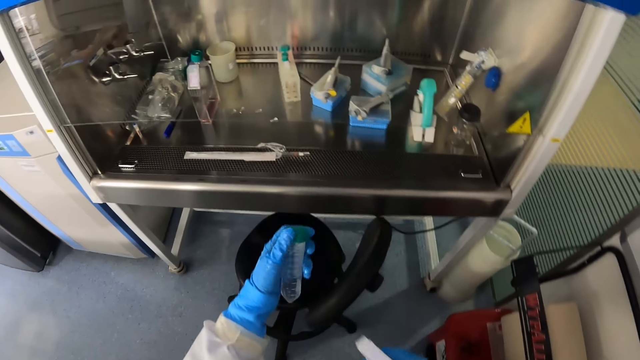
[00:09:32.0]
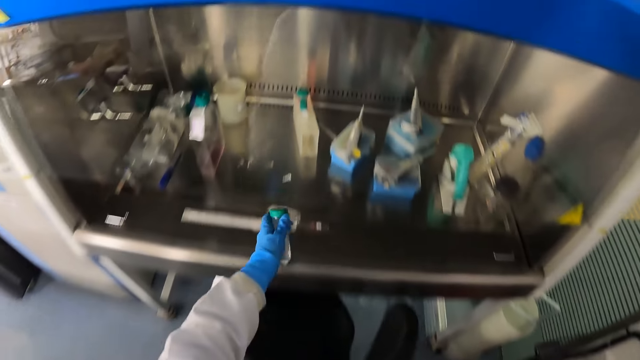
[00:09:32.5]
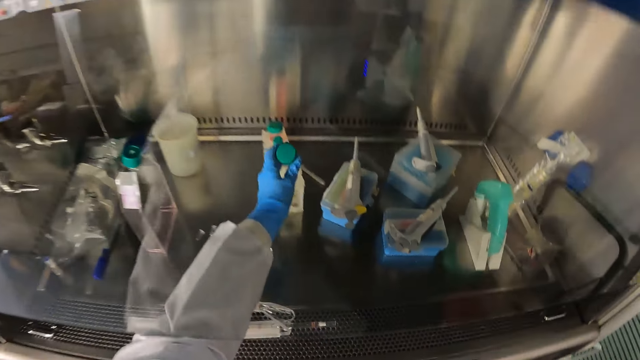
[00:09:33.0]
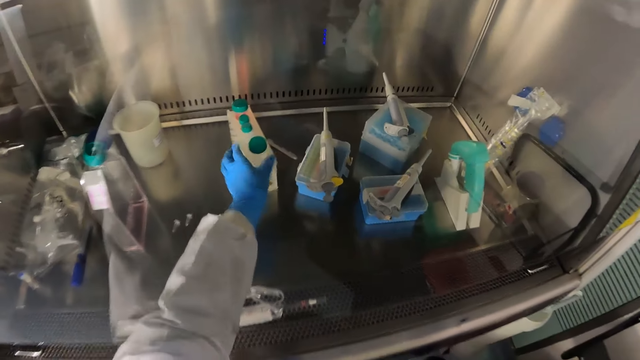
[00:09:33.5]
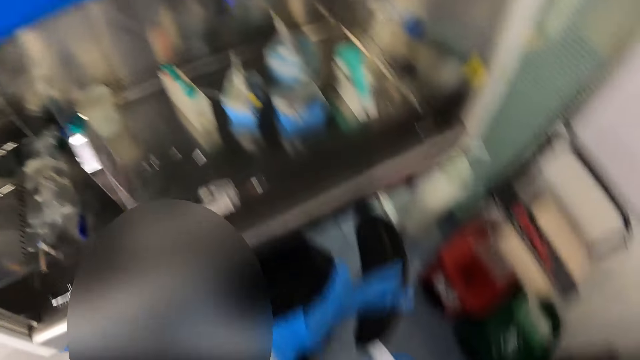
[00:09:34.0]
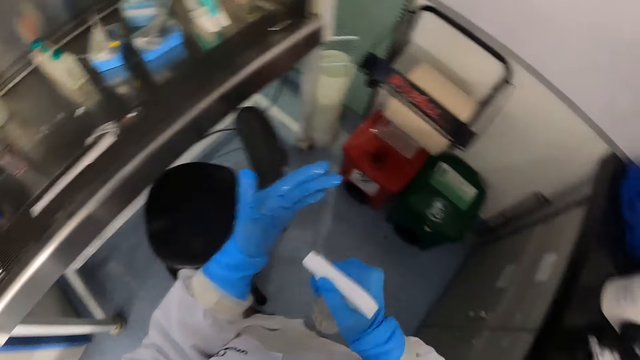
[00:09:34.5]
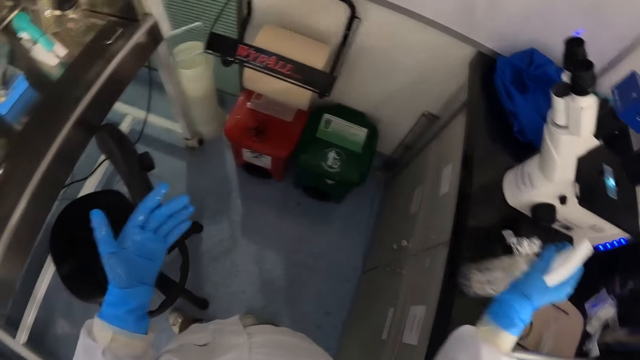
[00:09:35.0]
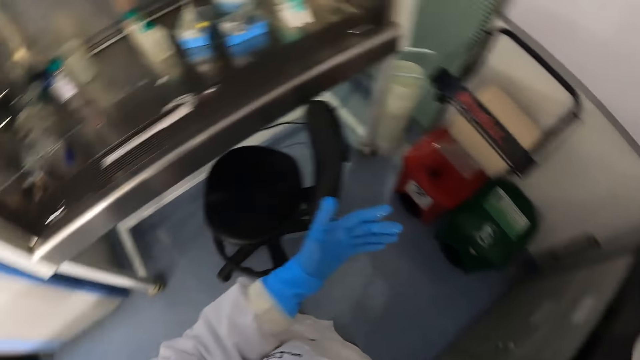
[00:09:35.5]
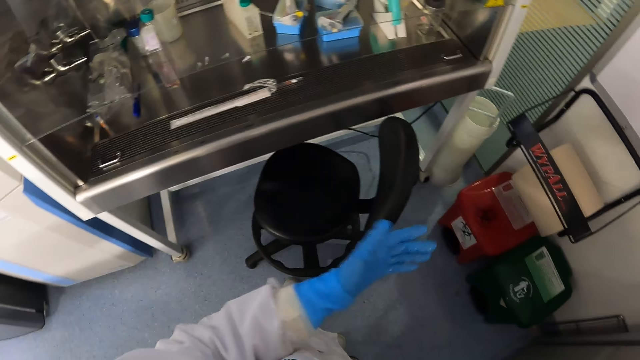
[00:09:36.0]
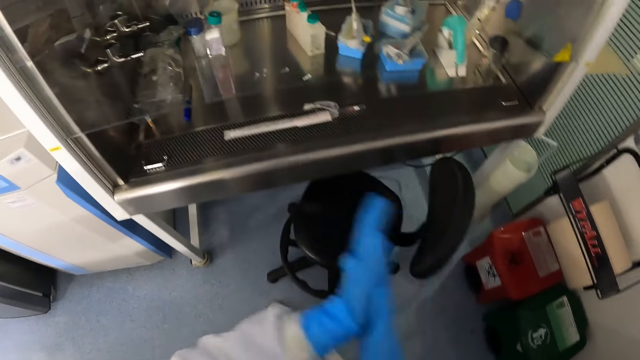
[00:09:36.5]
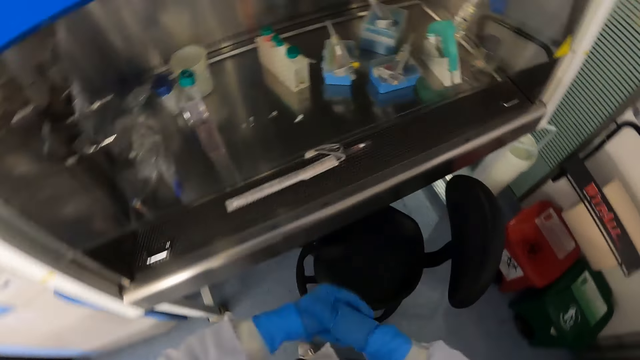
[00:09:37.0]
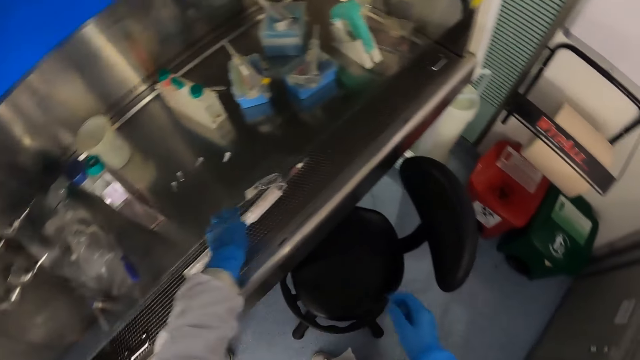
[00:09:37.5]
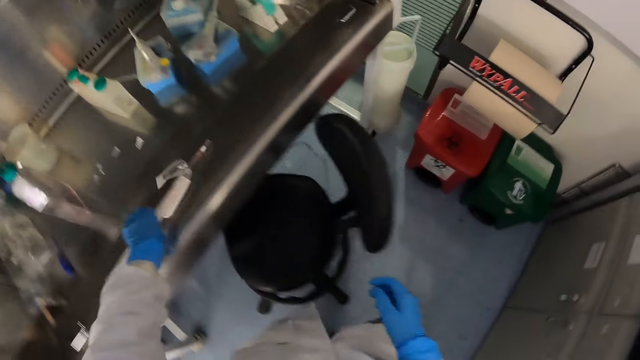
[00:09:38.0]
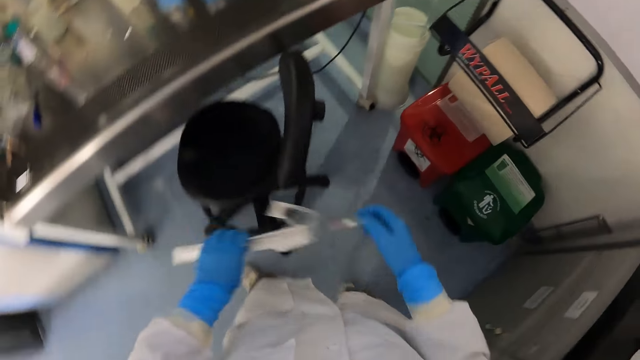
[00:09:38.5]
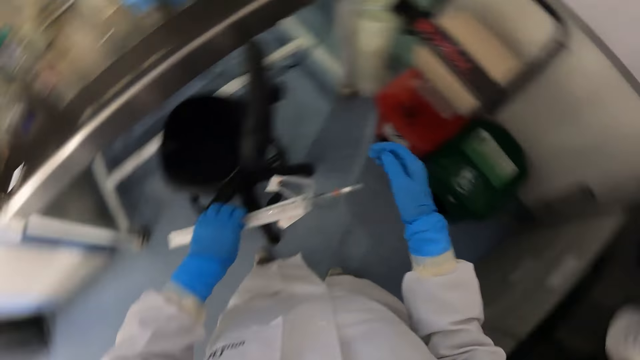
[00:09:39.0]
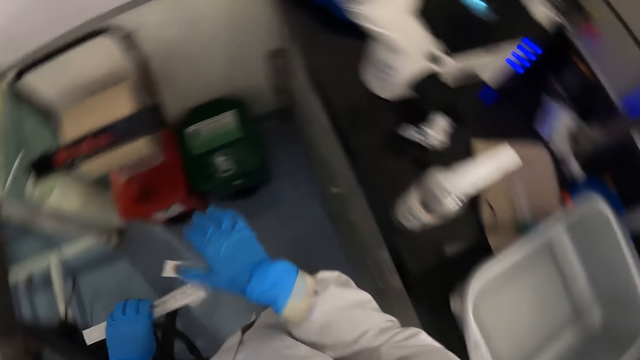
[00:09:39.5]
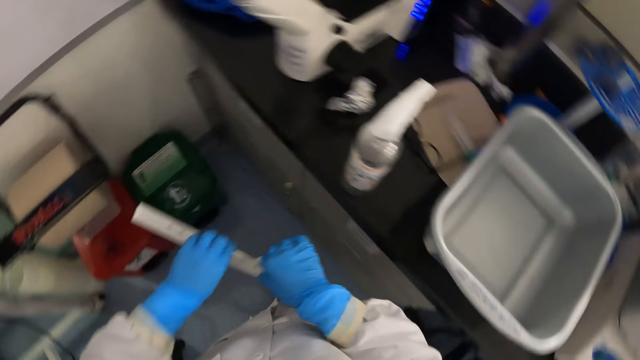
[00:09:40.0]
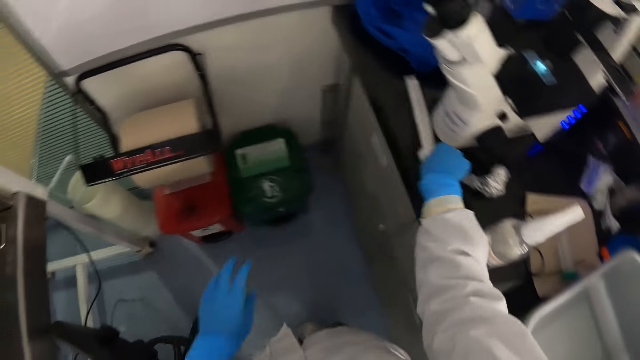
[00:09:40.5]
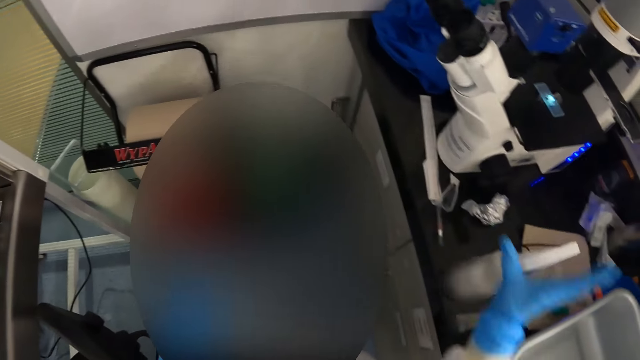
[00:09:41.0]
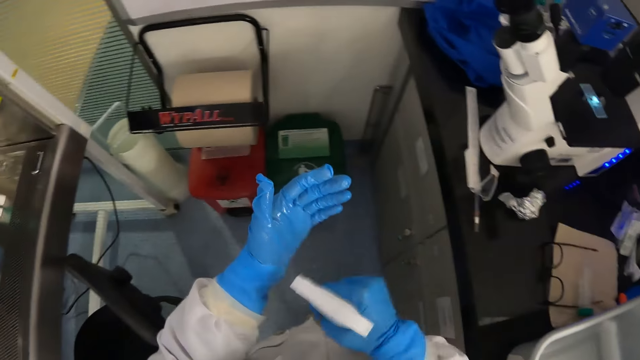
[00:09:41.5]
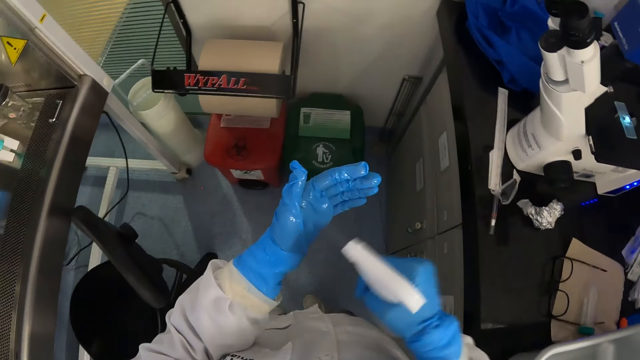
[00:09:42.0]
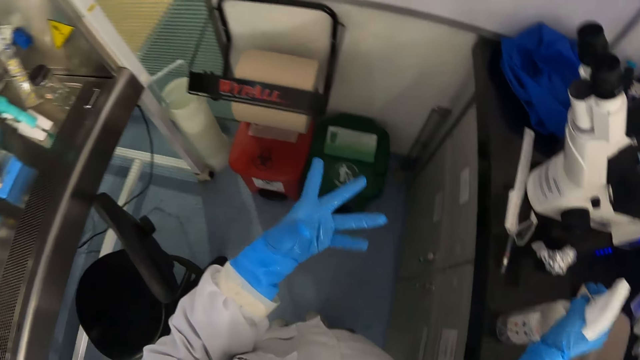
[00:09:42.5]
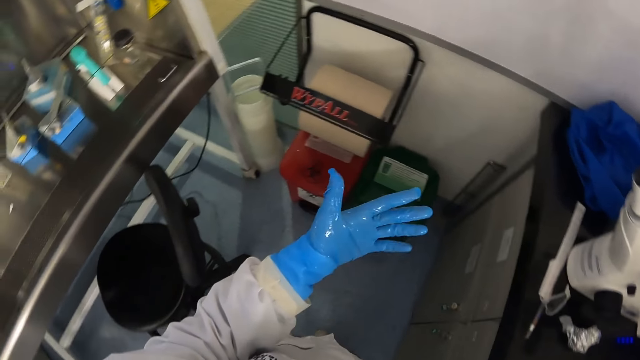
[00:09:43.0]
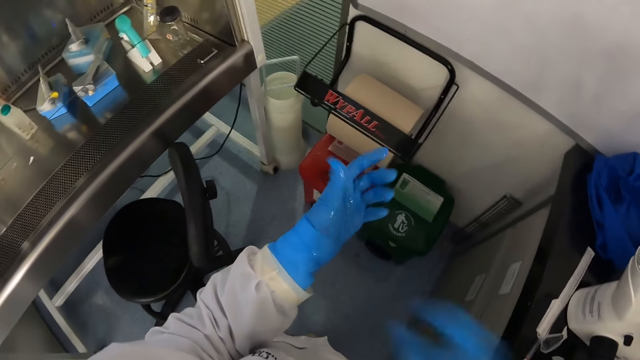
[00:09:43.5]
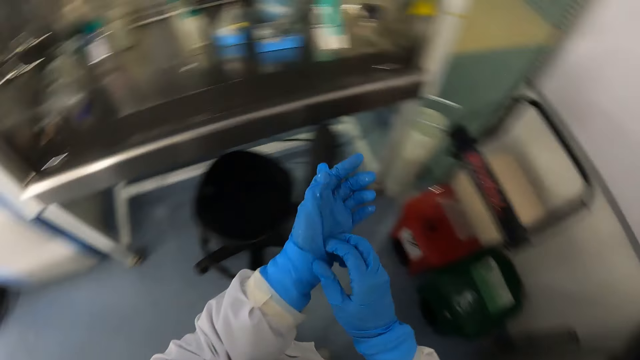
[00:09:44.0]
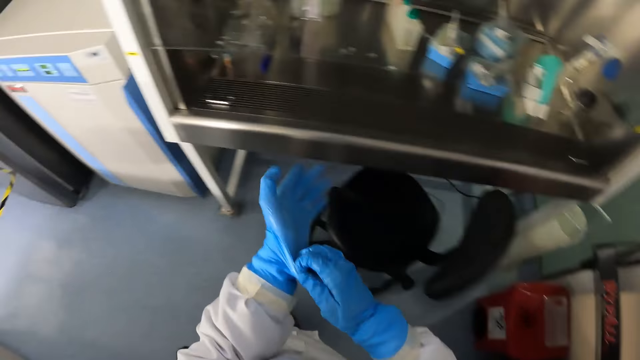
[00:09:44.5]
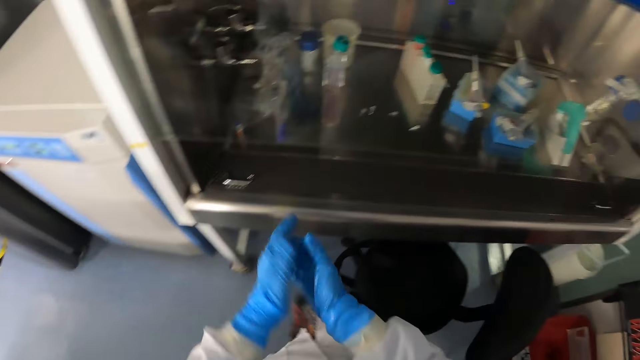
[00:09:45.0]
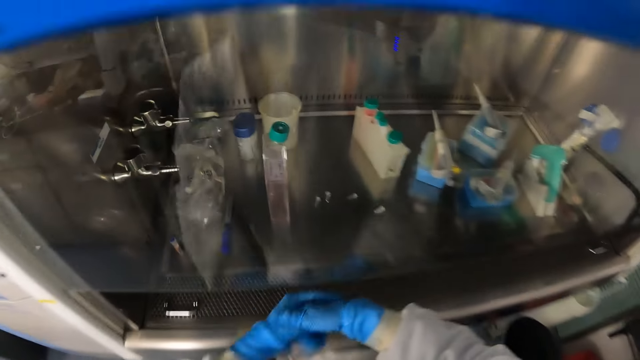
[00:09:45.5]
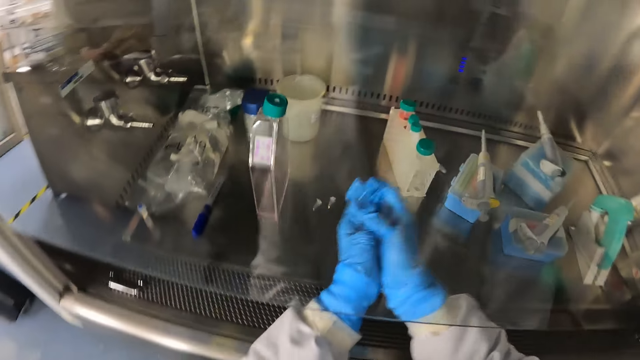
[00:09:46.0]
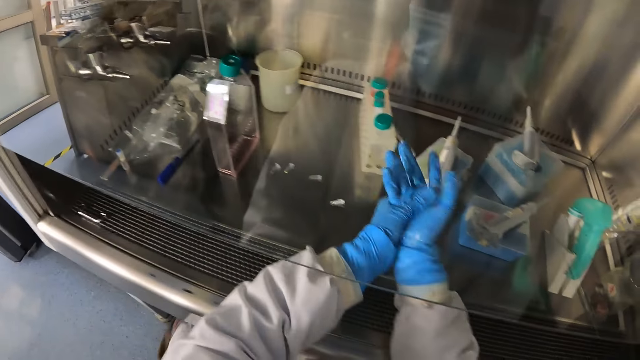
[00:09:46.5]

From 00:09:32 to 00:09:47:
The camera wearer places the vial in his left hand in a rack in a testing area. He sprays his left palm with the sanitizer in his right hand. He places the sanitizer in his right hand on the countertop. He rubs his hands together. He picks a pipettor or test tube from the testing area with his left hand. He presses the pipettor in his left hand with his right hand. He passes the pipettor in his left hand to his right hand. He places the pipettor in his right hand on the countertop. He picks the bottle of sanitizer from the countertop with his right hand. He sprays his left palm with the bottle of sanitizer in his right hand. He places the bottle of sanitizer in his right hand on the countertop. He adjusts the glove of his left hand with his right hand. He rubs his hands together.

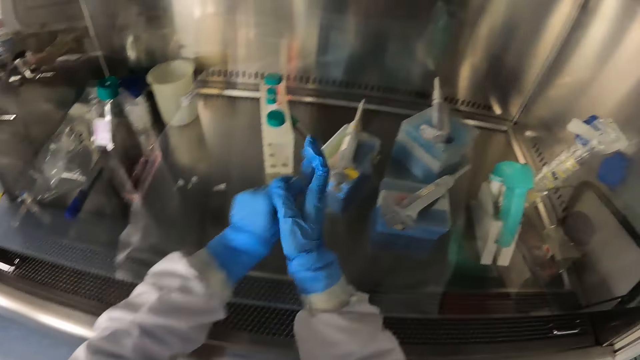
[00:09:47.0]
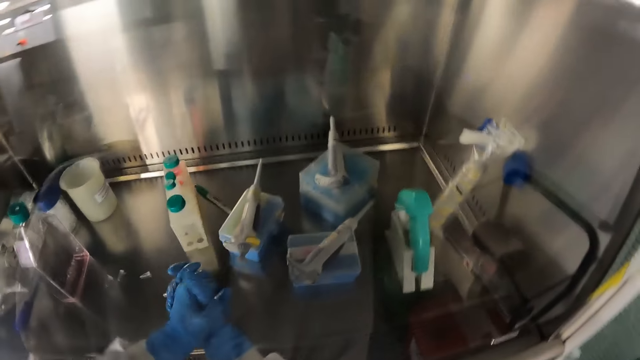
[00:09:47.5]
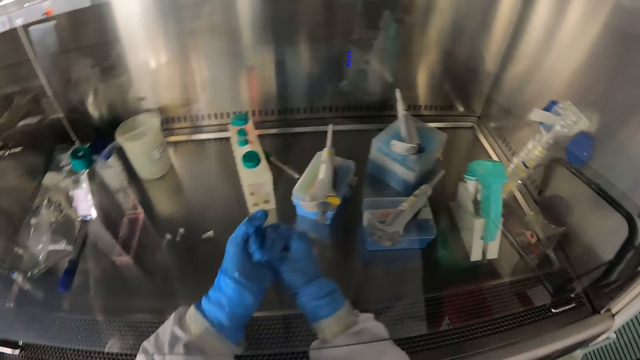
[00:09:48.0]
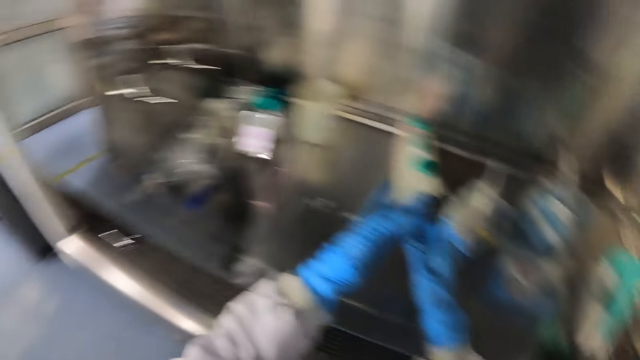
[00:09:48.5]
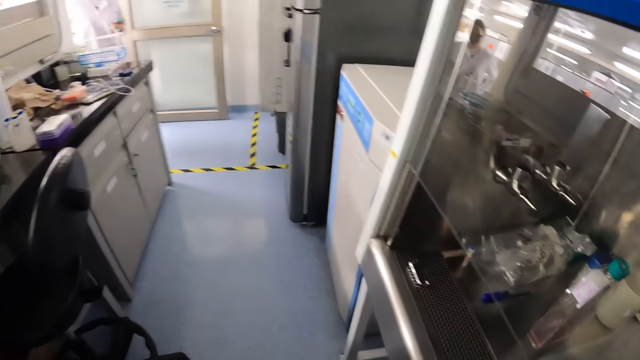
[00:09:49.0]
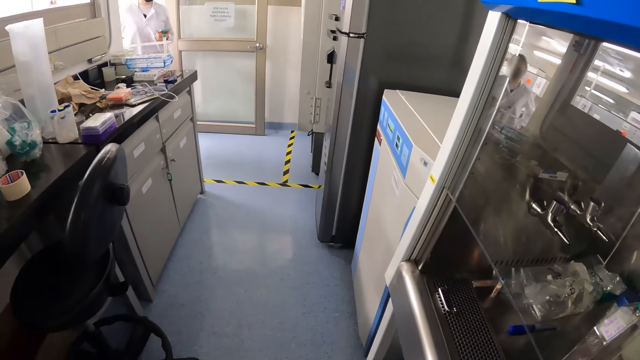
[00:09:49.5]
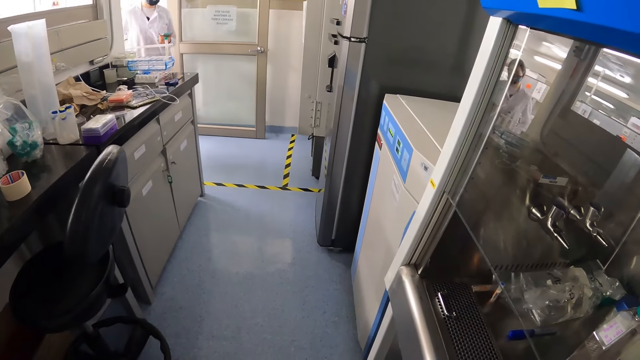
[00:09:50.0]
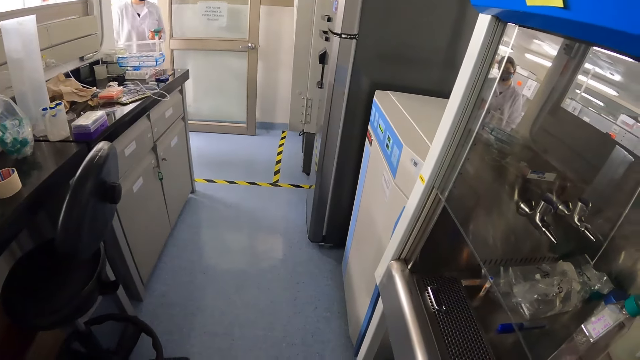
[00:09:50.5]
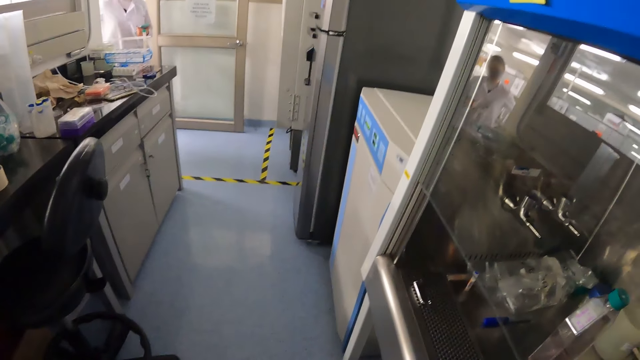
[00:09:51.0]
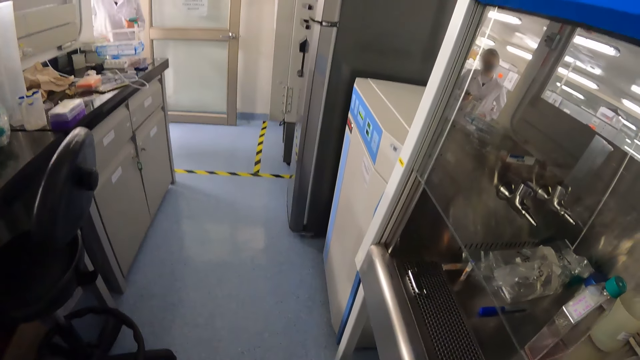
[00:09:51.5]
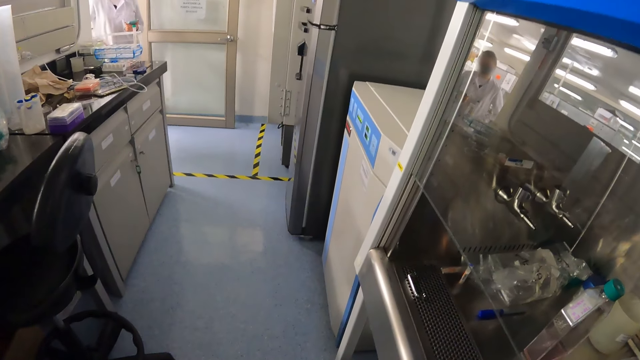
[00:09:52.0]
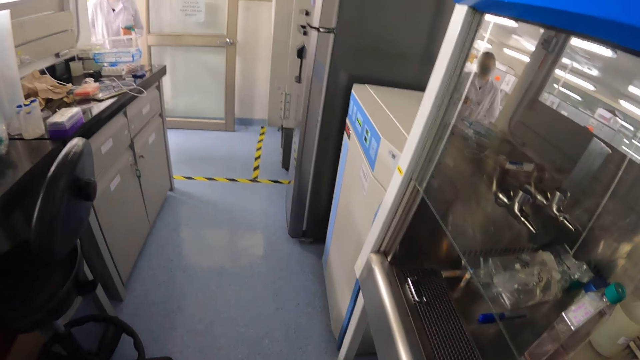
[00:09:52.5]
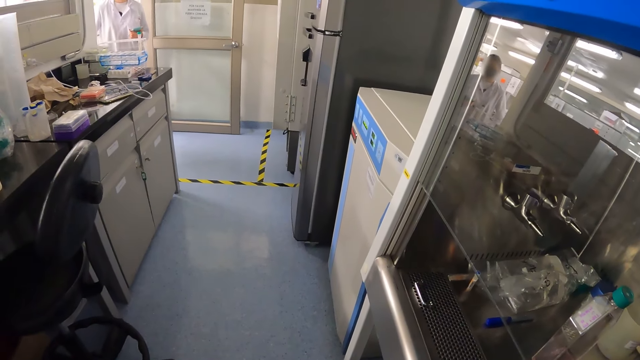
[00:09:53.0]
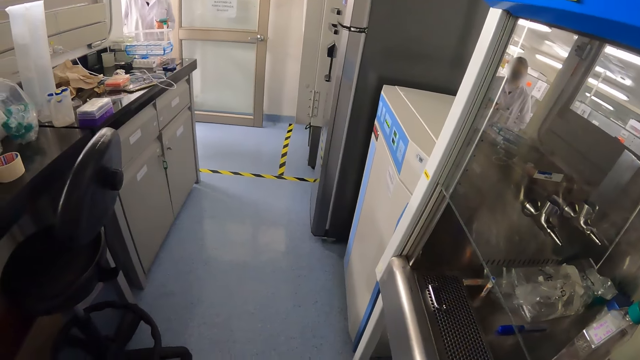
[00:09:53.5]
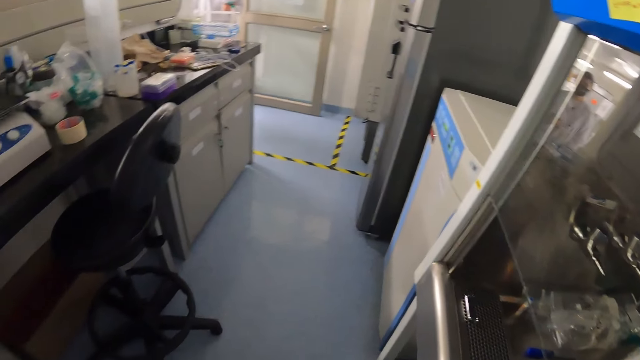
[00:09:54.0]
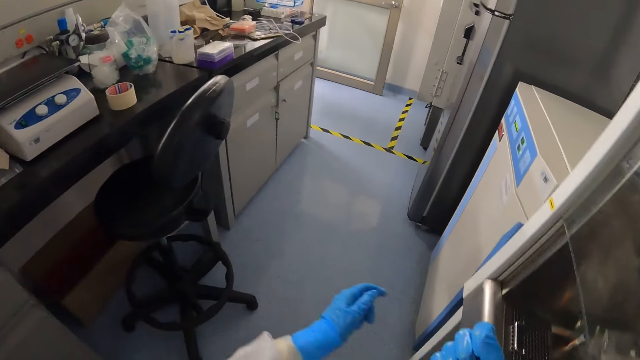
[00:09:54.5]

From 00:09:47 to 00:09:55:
The camera wearer looks around.
